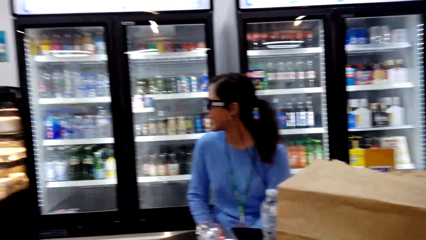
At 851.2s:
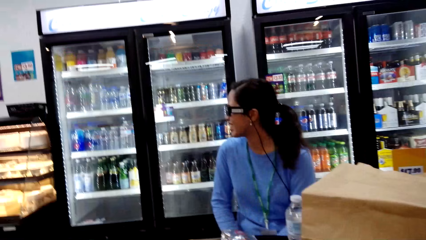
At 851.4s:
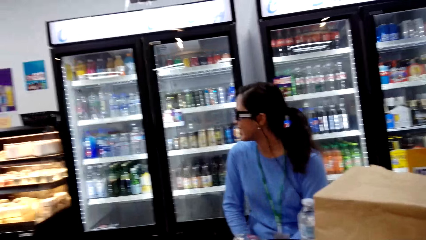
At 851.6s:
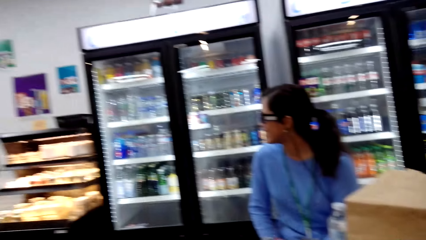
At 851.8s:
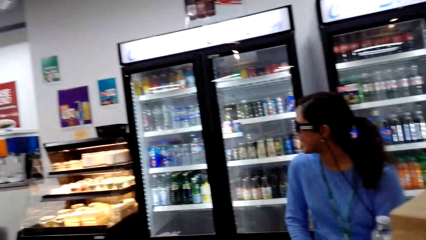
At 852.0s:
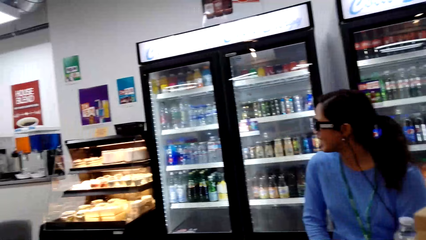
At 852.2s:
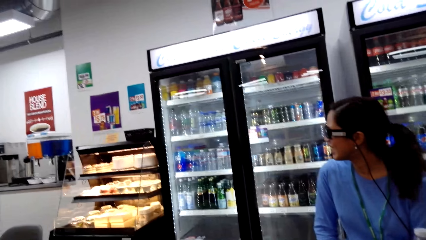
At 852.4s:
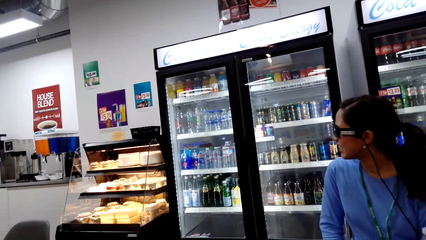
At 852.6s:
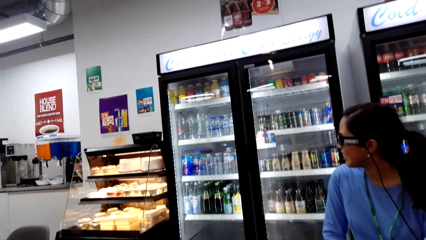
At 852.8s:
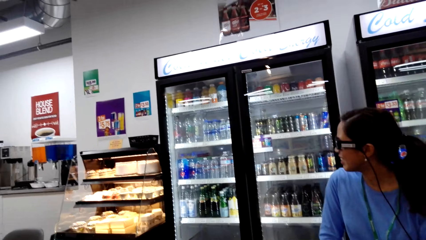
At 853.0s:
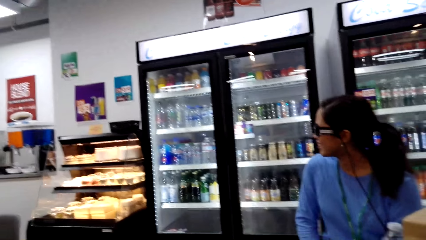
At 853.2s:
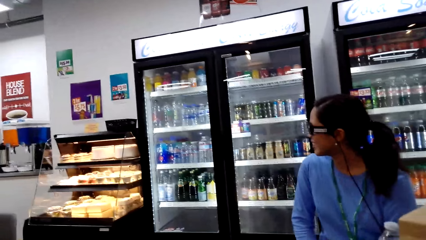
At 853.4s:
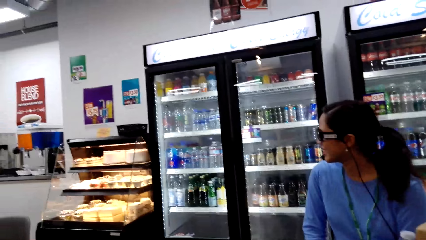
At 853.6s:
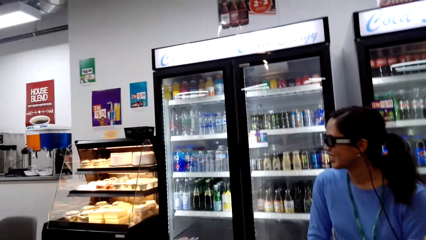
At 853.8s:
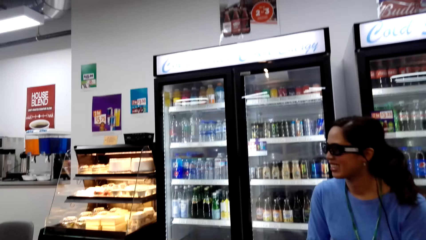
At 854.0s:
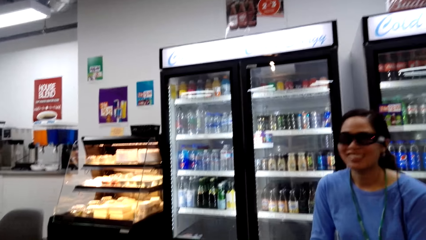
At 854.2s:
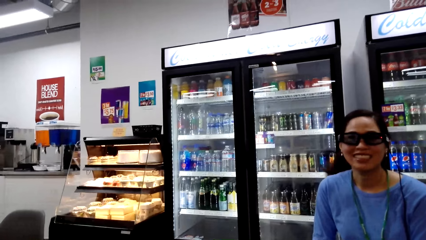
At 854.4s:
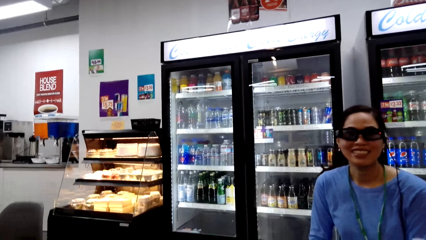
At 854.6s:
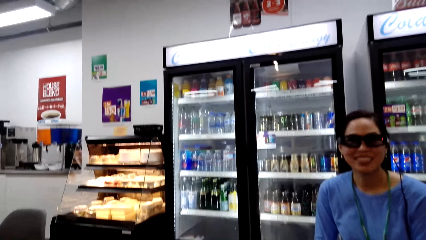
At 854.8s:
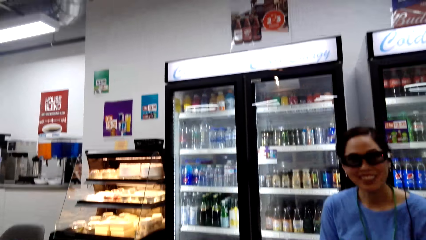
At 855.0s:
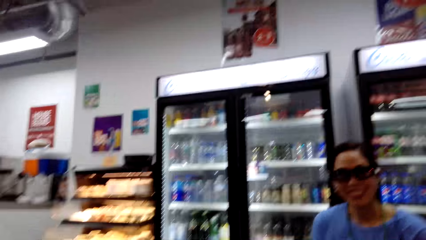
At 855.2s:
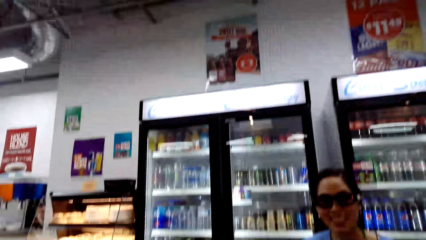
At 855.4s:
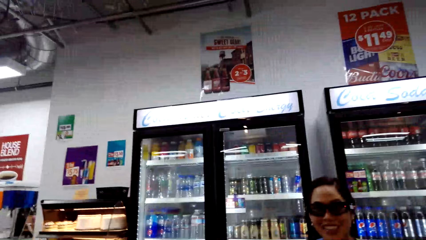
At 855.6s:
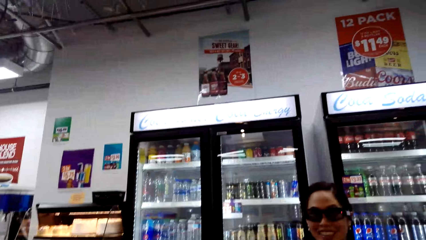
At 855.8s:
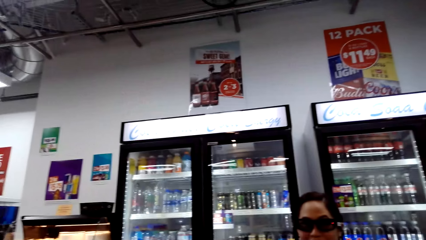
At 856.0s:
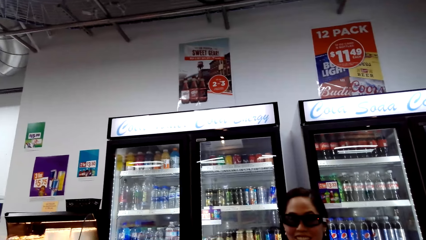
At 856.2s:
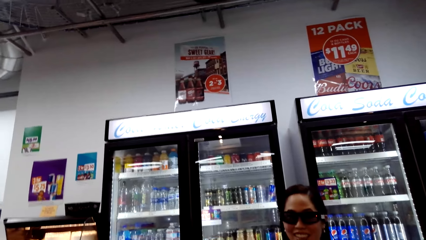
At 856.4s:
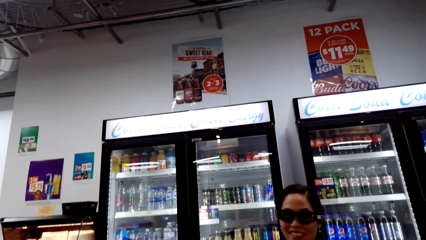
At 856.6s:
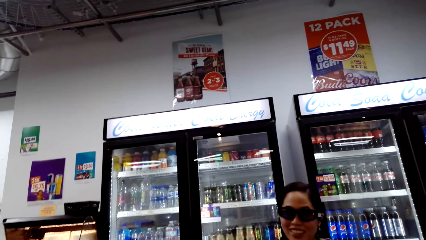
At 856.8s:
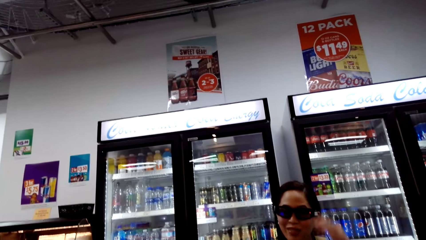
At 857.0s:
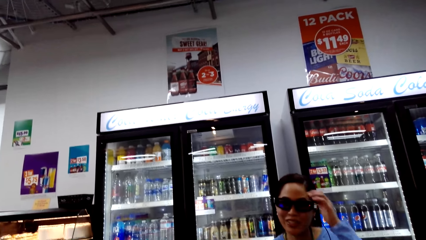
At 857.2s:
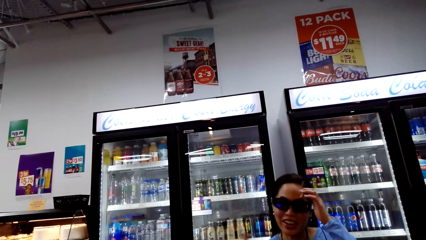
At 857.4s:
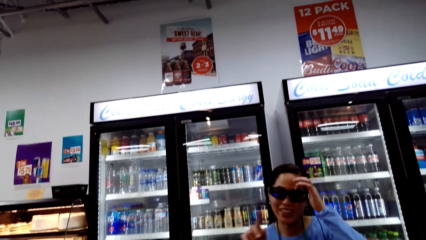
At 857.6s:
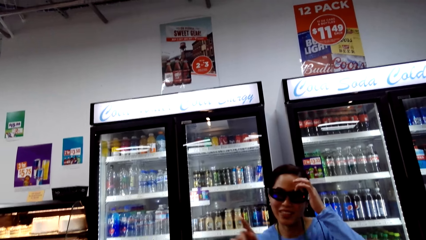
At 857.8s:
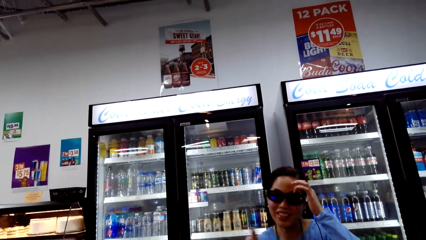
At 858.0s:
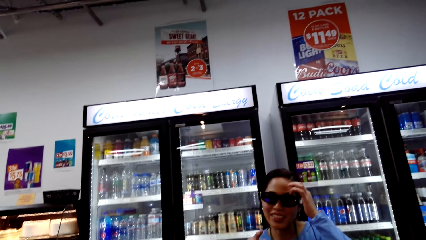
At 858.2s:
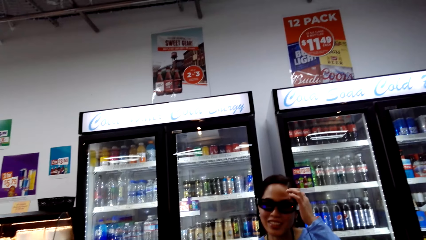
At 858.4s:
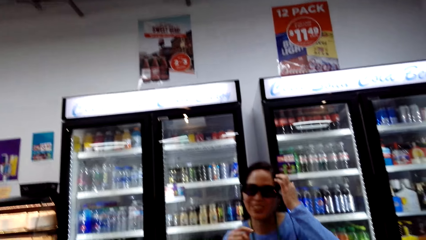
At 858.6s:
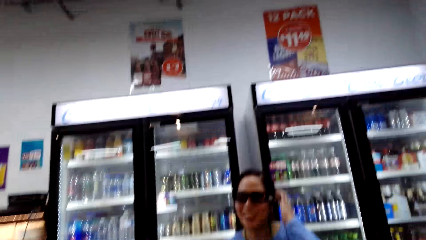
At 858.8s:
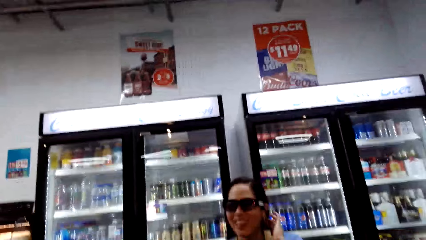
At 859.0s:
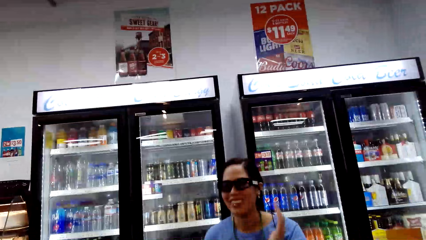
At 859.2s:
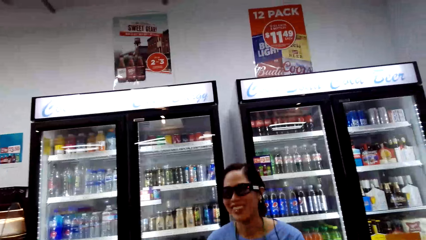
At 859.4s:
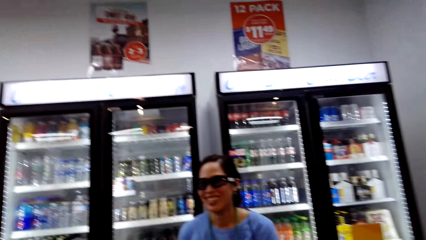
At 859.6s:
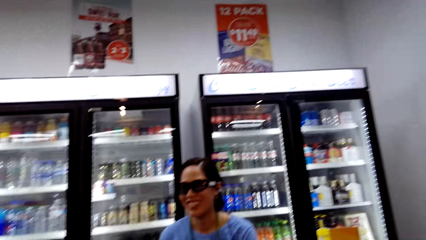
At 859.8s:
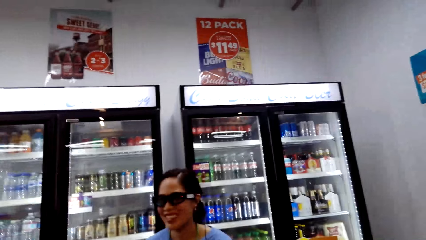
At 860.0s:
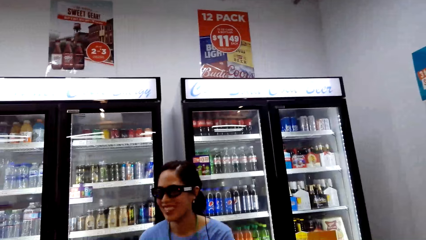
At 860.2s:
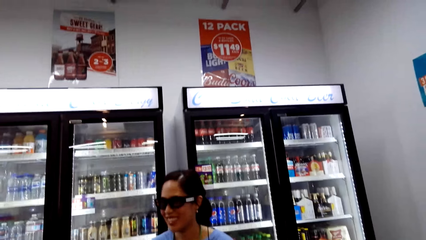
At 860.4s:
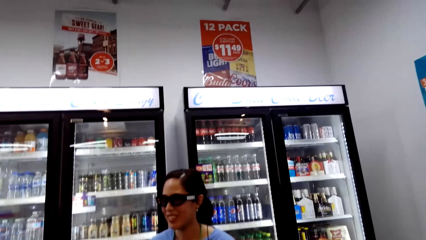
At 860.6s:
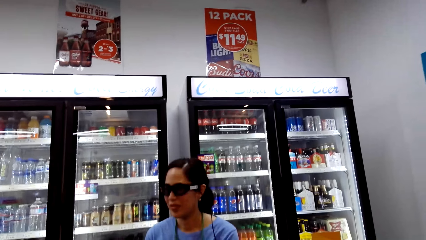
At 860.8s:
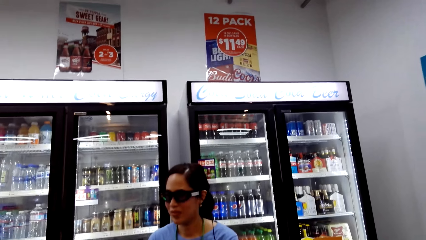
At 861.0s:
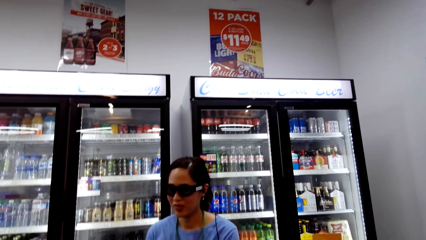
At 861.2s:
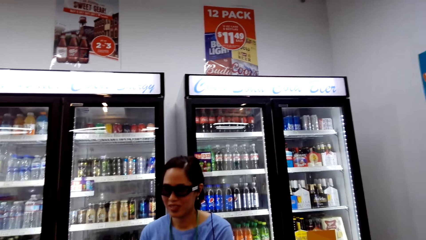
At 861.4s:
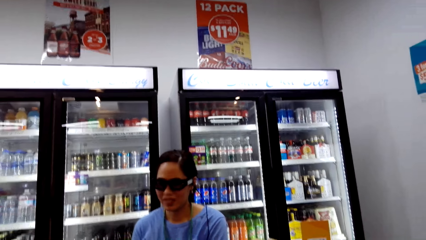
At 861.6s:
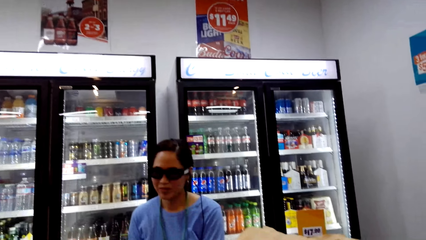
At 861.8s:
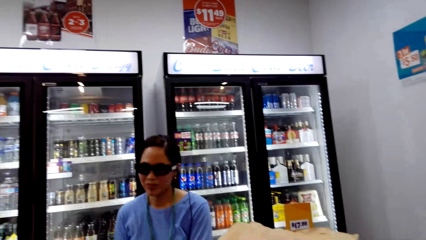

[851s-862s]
The camera wearer dialogues with a lady.

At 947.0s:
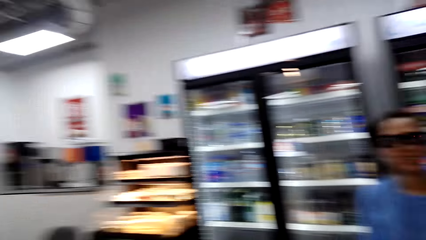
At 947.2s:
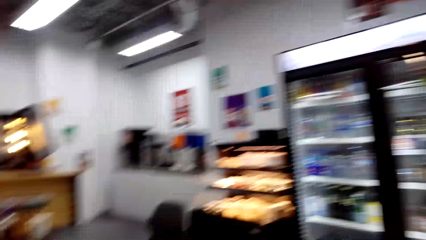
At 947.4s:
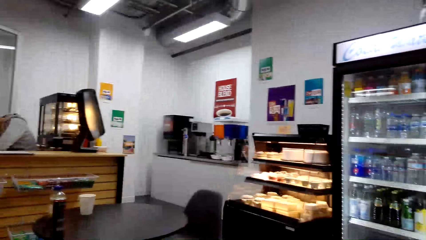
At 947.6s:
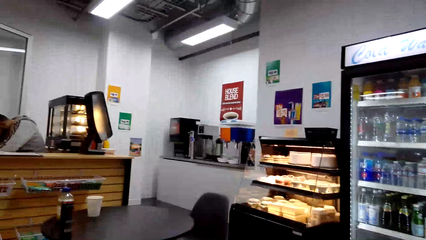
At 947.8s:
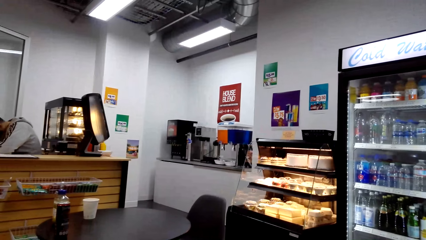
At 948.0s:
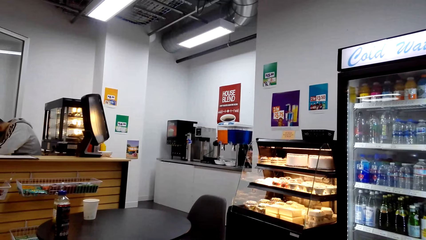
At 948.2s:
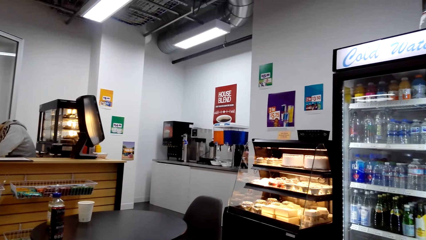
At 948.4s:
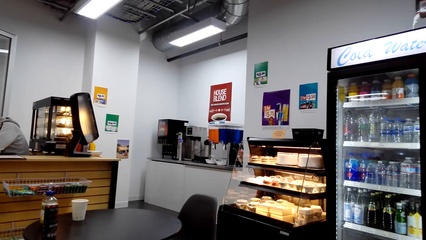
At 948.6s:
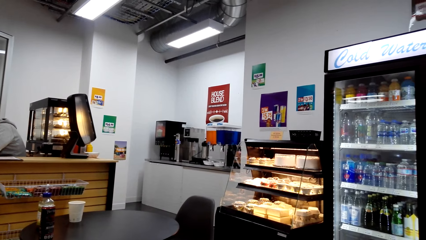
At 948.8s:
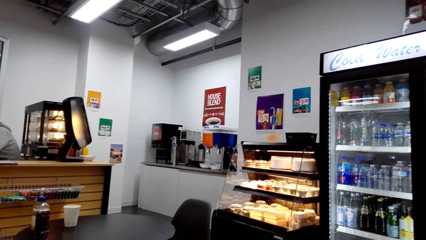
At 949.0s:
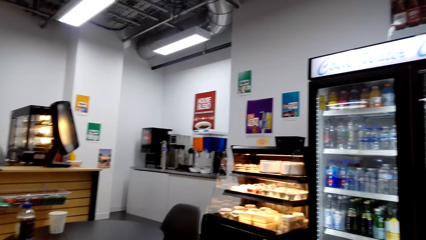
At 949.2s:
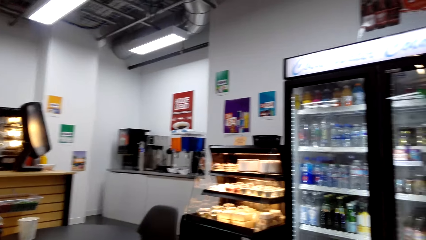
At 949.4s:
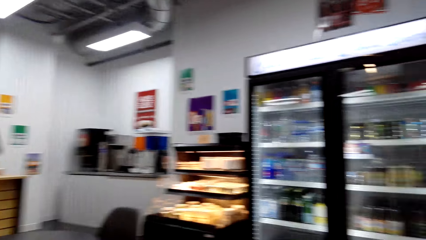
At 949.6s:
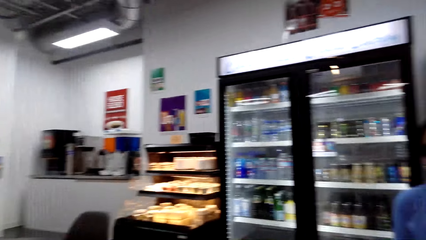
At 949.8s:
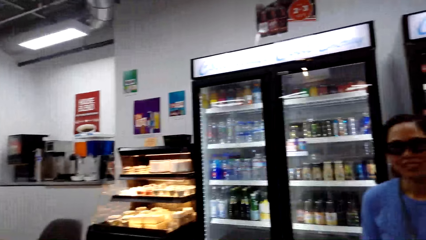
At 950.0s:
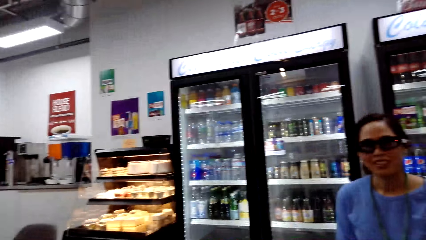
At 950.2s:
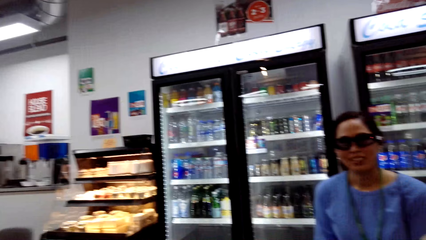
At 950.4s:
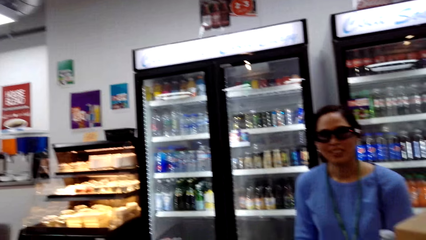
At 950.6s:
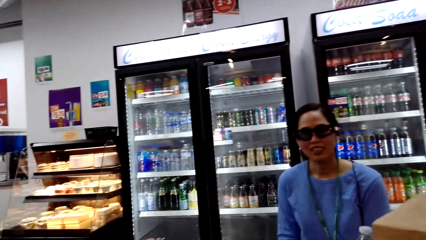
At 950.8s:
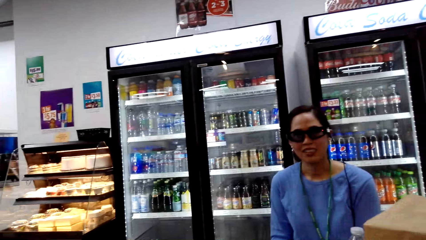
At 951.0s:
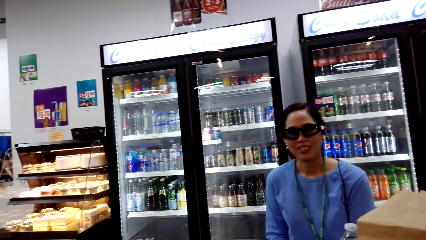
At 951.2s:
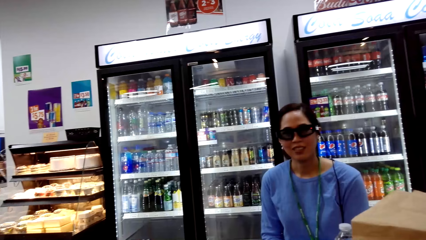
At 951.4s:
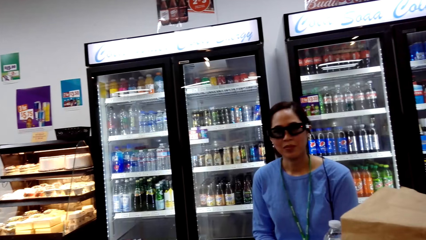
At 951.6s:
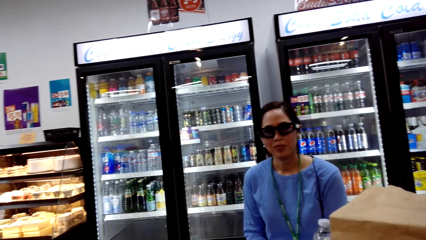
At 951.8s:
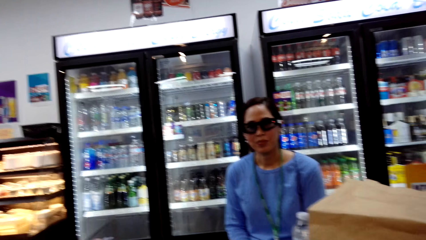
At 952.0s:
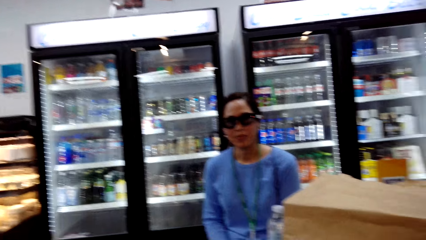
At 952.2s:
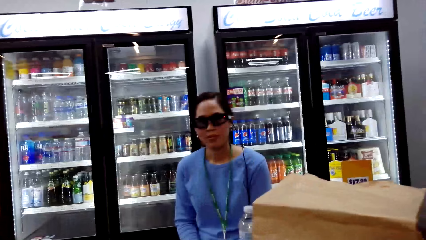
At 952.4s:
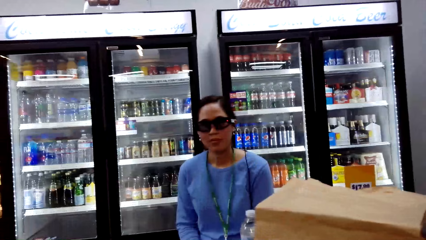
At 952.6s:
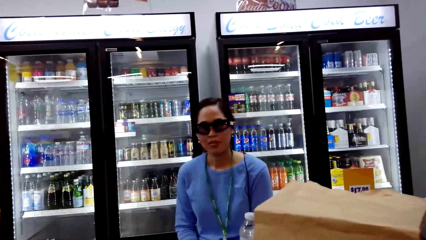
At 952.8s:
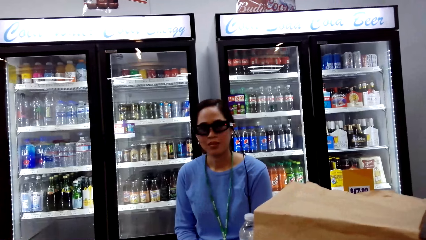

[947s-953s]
The camera wearer looks around. They dialogue with a lady.
